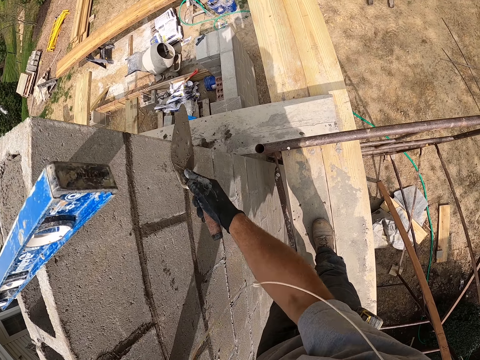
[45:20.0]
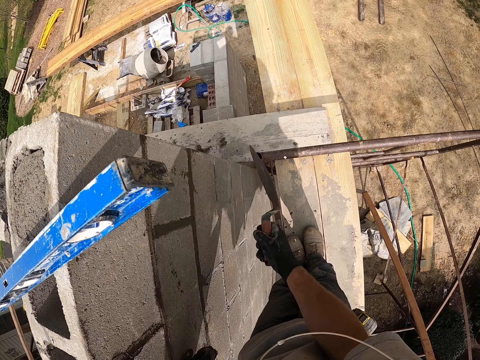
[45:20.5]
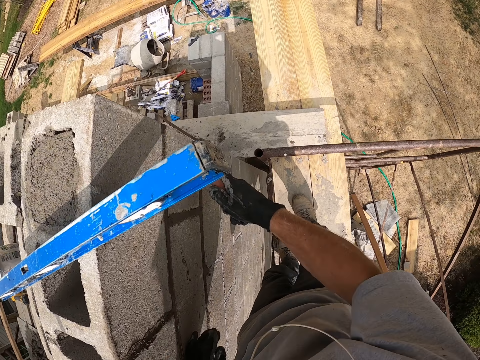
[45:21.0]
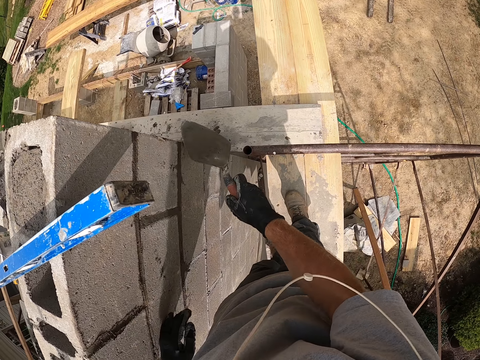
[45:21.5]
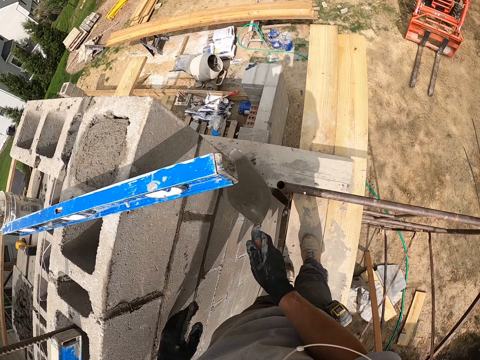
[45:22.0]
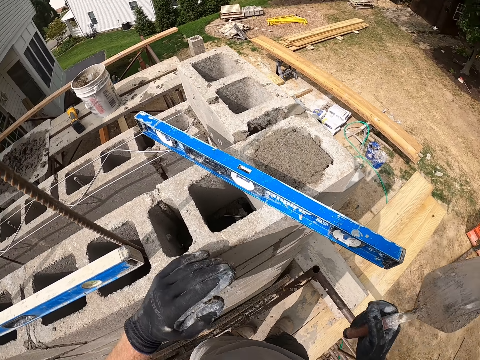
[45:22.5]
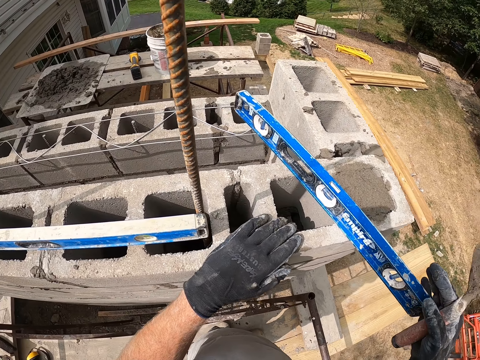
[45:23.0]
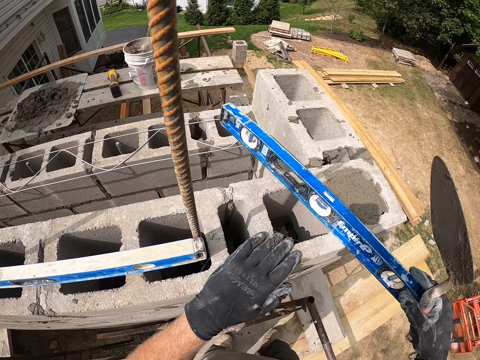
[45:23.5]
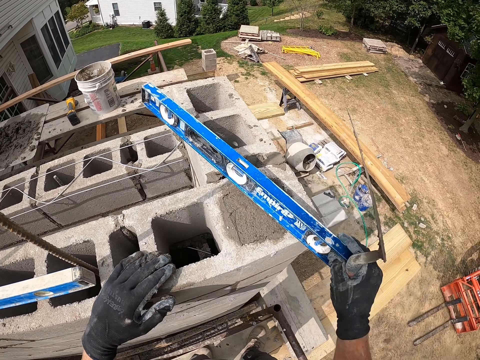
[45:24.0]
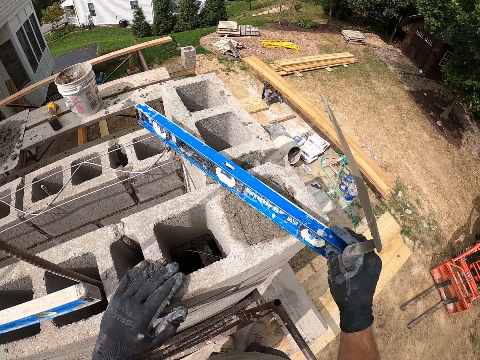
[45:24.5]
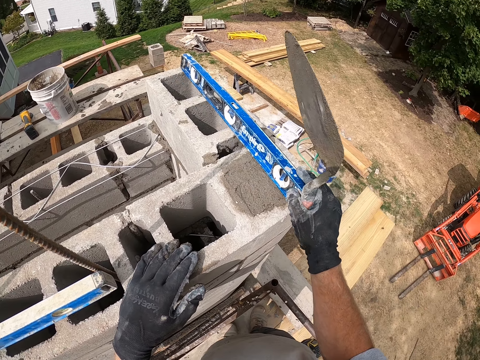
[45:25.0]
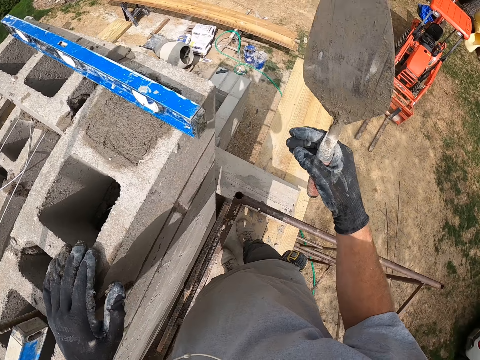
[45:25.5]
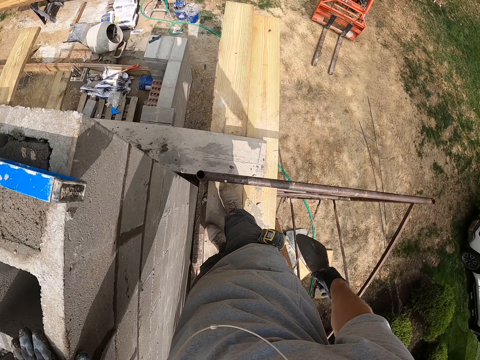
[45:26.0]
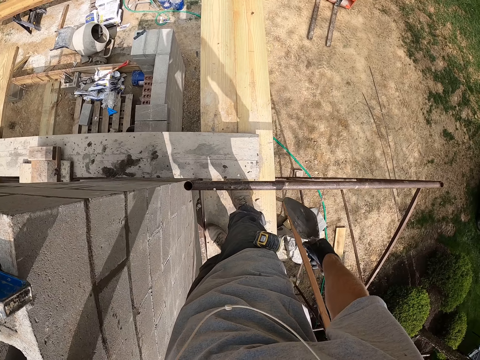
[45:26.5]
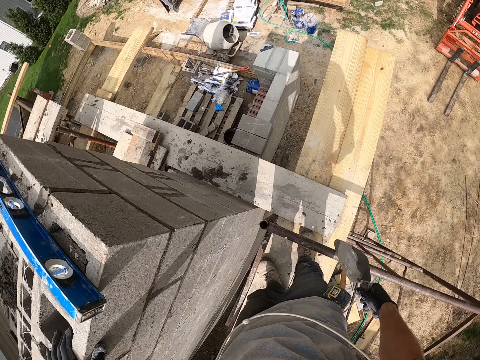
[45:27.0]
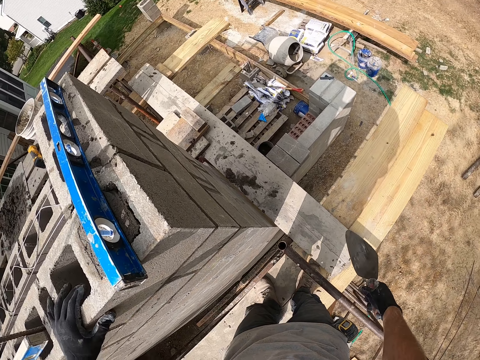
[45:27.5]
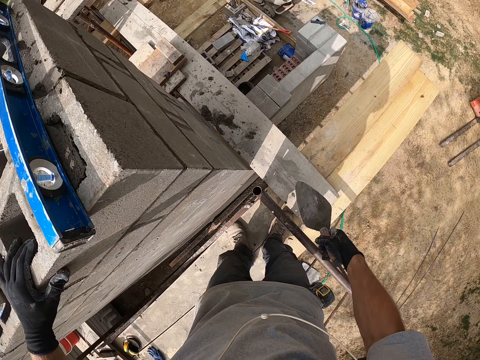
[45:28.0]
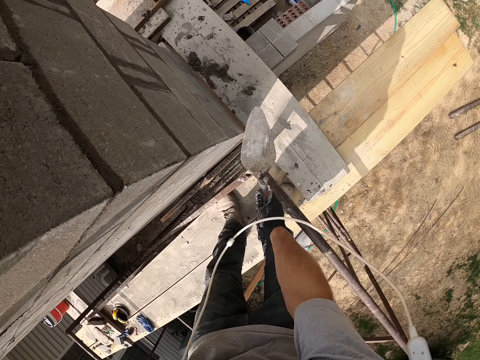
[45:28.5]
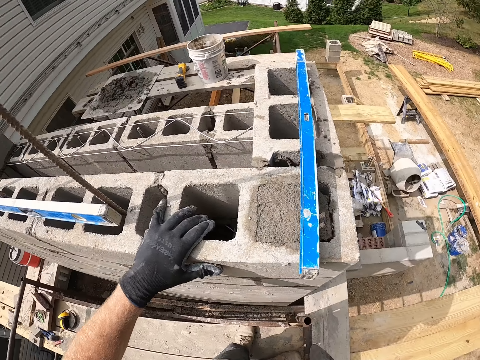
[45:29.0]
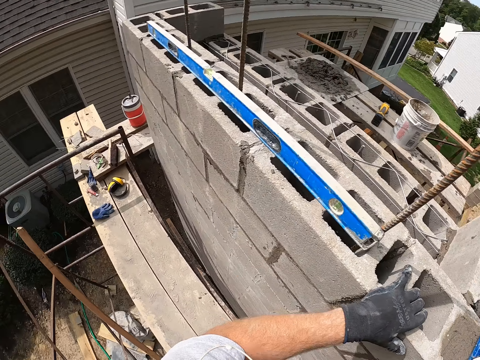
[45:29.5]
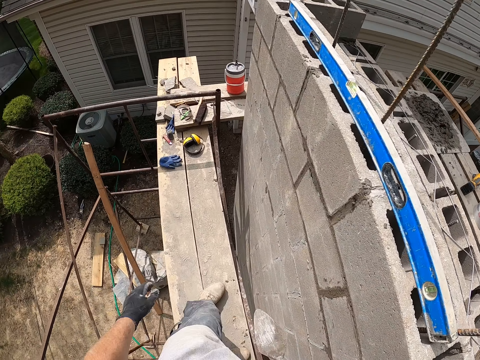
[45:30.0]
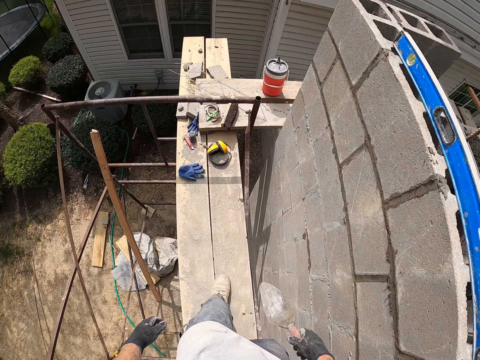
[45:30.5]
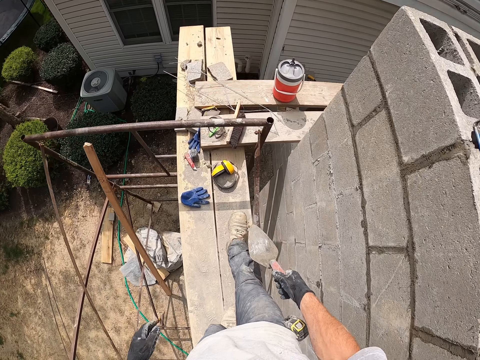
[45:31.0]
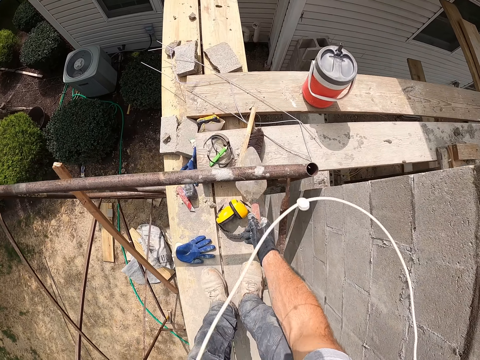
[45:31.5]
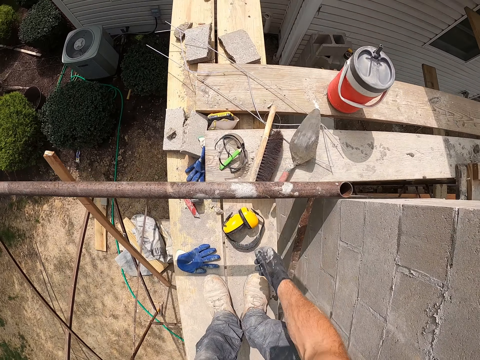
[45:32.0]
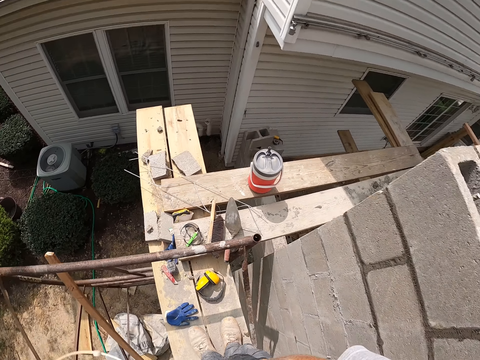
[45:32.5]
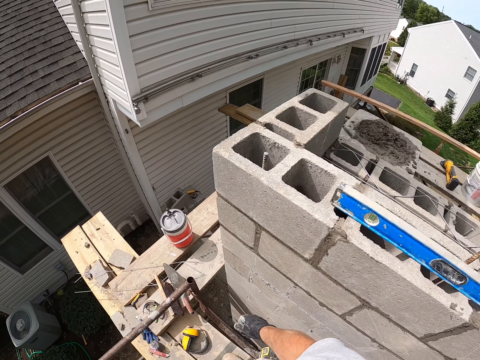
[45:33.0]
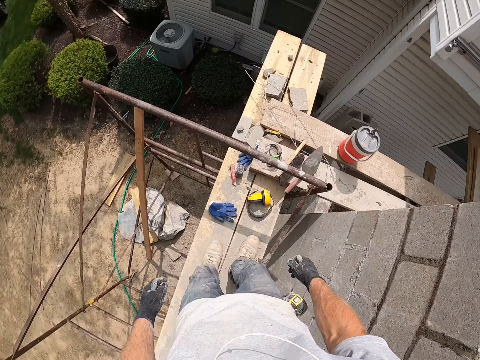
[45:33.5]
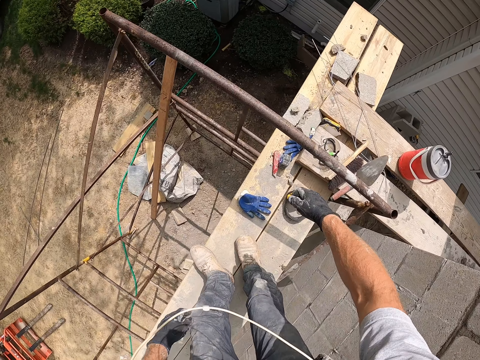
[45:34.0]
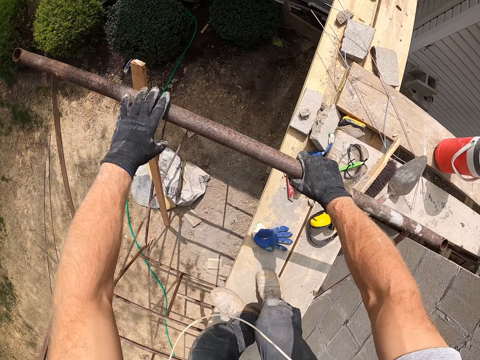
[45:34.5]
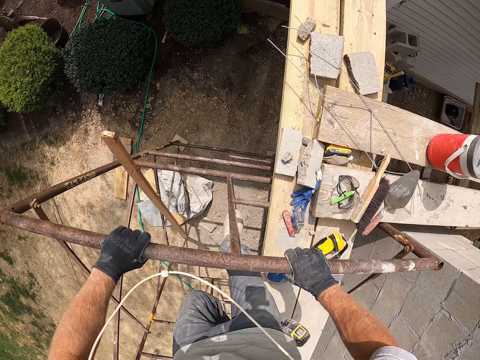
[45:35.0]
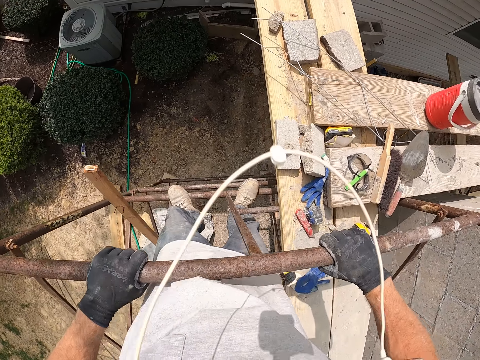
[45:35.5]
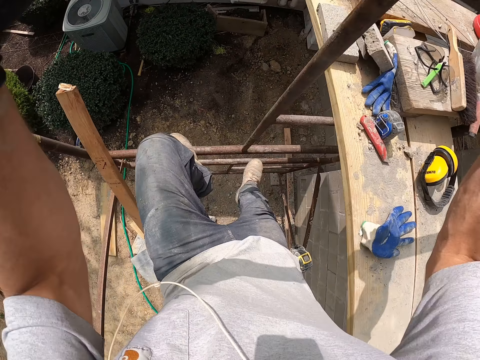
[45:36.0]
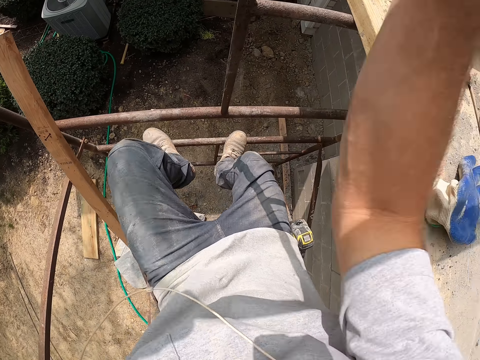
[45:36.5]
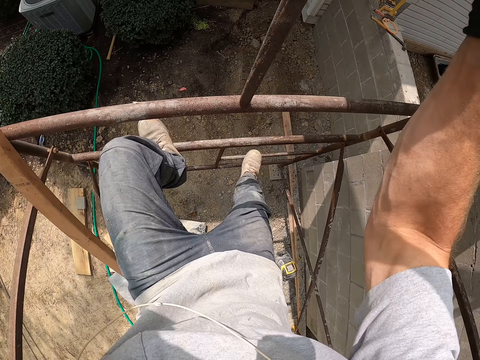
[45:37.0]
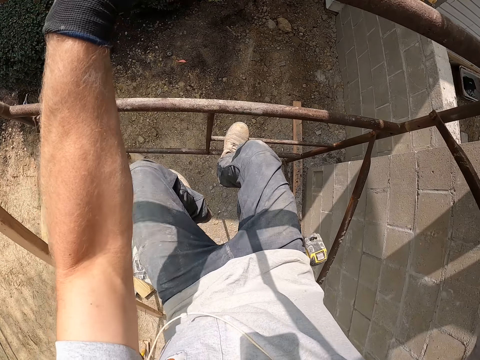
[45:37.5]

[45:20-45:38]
The camera wearer moves the spirit level on the concrete wall. He holds the brick. He takes the levelling tool. He levels the concrete. He hits the trowel on the concrete wall. He walks on the wood. He drops the masonry trowel on the wooden plank. He holds the iron pole with his hands. He steps on the metal. He climbs down on the construction site.

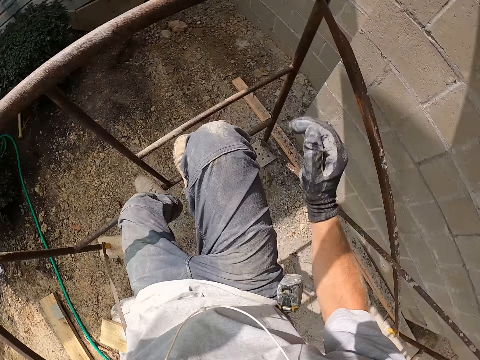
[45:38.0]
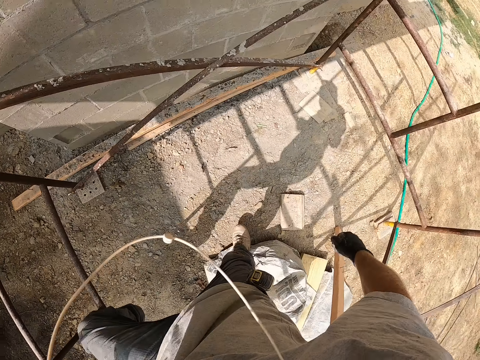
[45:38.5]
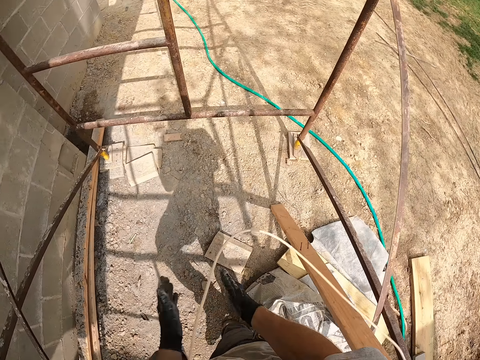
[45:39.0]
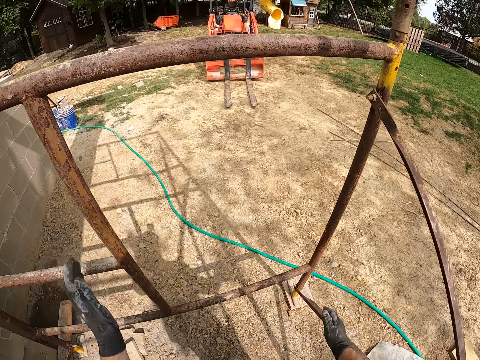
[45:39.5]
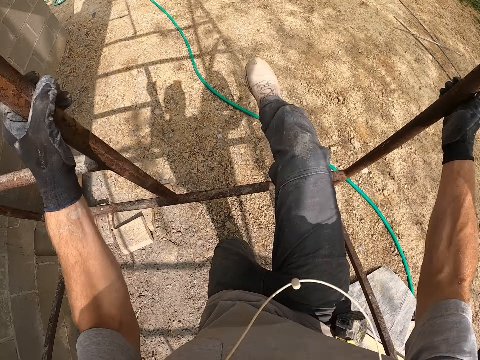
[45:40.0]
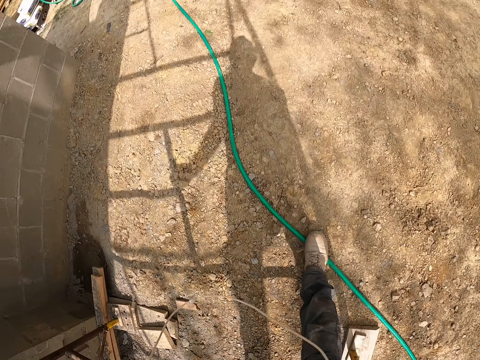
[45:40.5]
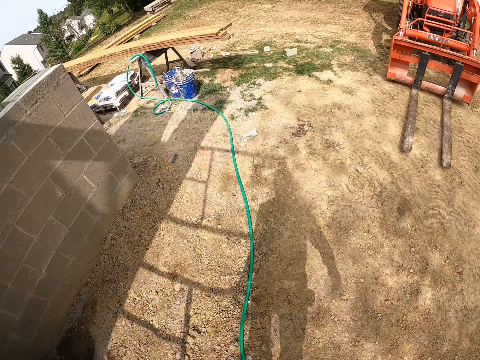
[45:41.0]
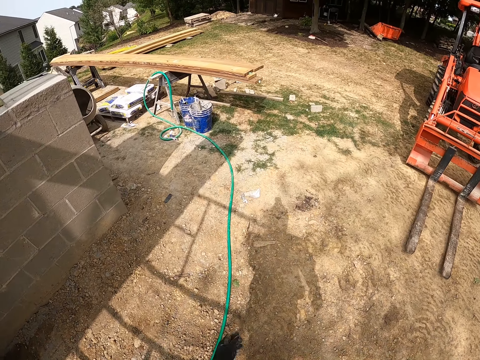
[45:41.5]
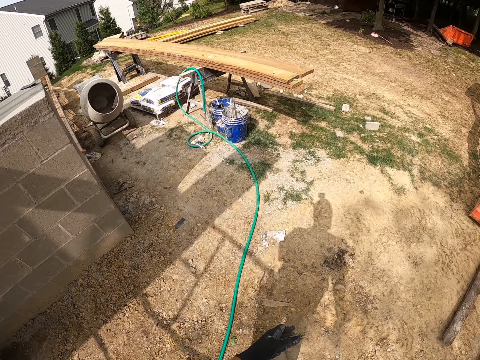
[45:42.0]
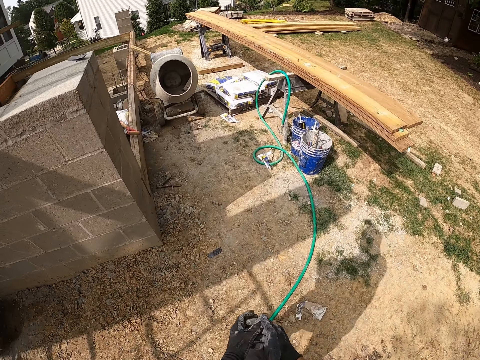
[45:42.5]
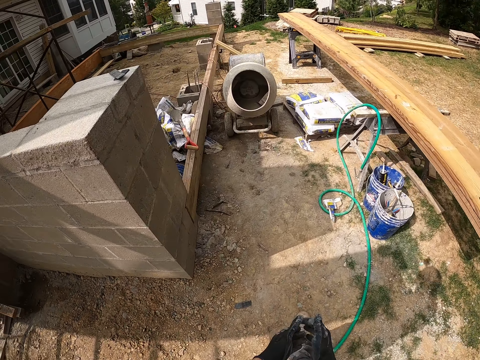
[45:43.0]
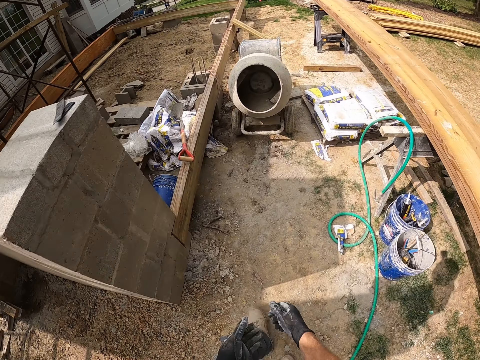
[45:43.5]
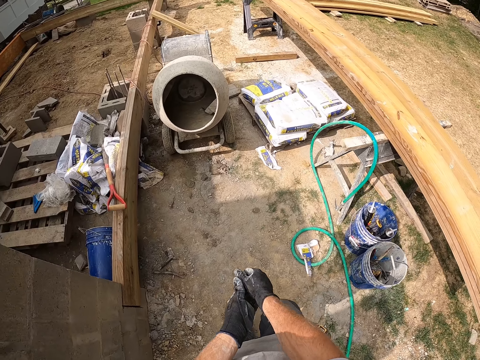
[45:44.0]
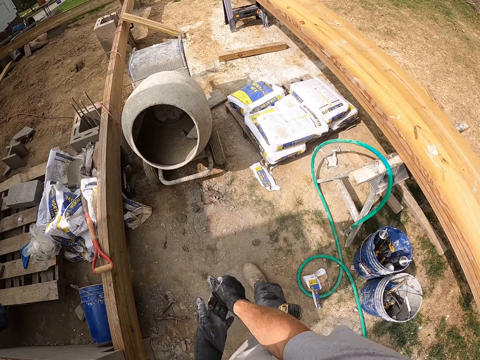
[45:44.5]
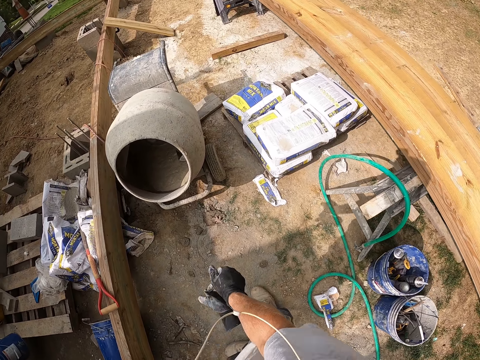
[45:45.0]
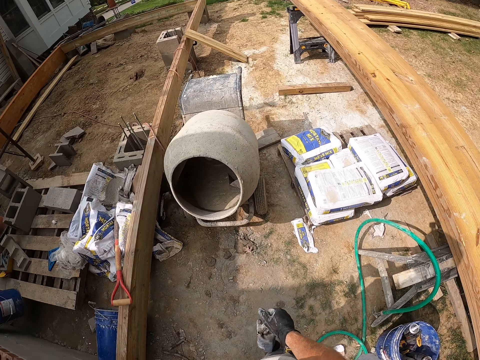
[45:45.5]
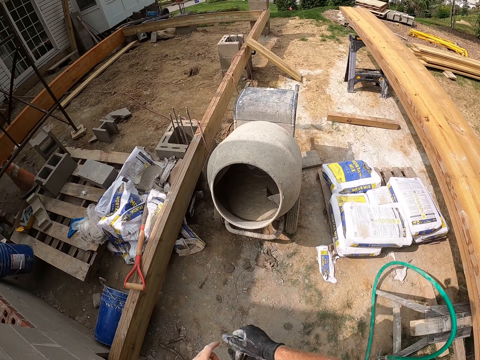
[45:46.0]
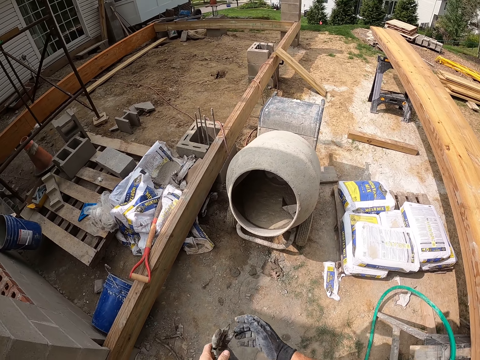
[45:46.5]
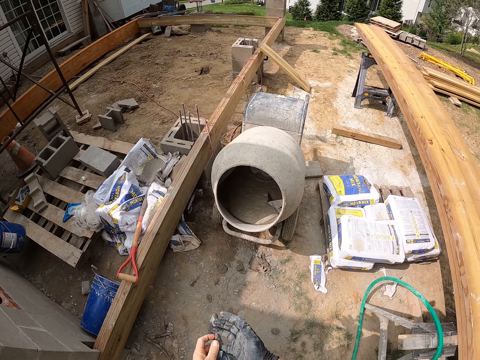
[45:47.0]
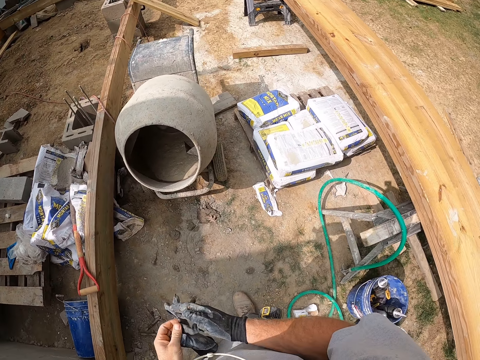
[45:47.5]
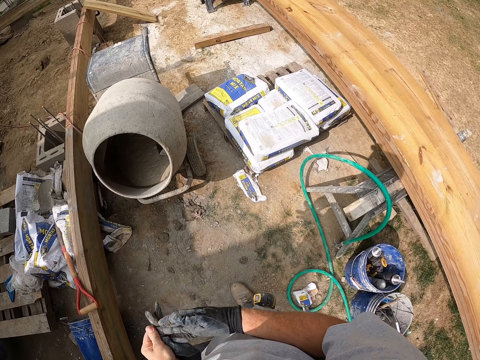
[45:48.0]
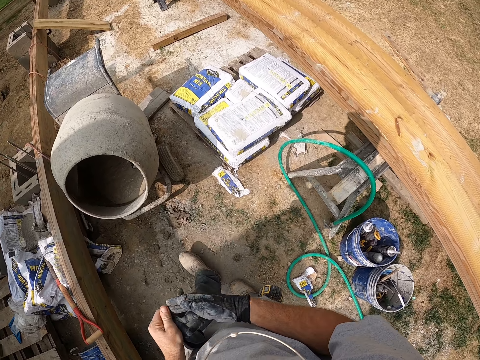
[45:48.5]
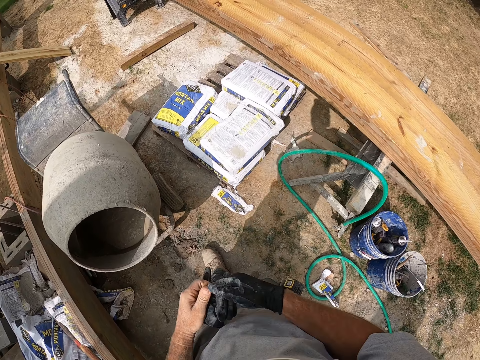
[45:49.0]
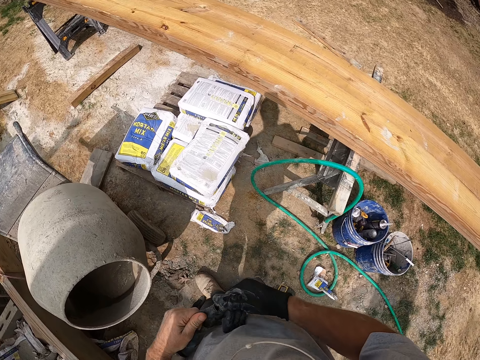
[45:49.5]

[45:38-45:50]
The camera wearer steps down. He rubs his hands and holds the metals. He walks around on the construction site. He removes the gloves from his hands.
